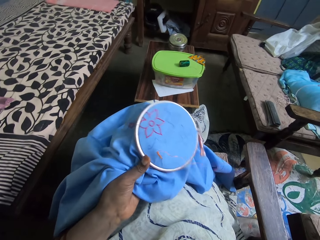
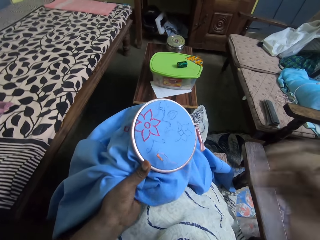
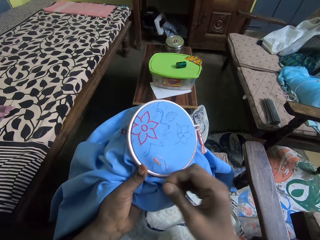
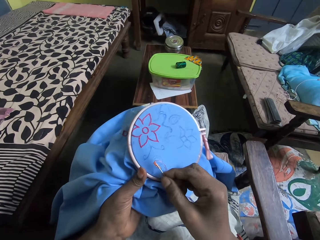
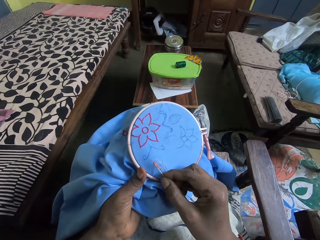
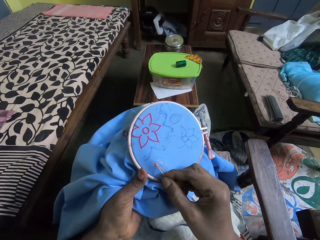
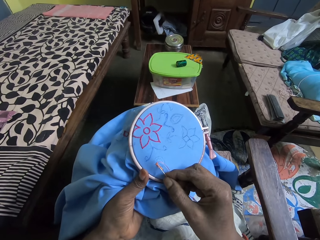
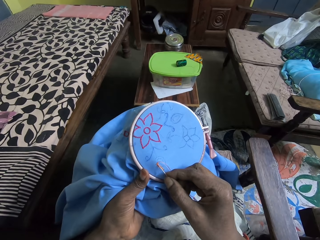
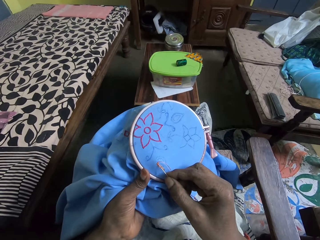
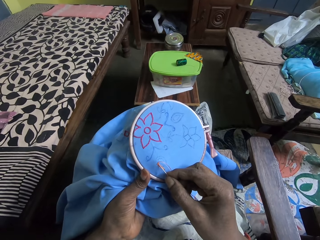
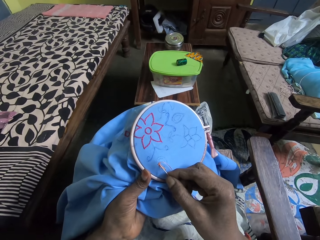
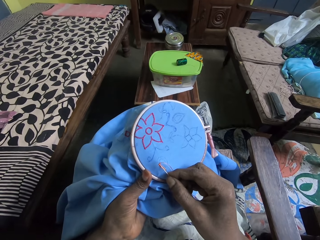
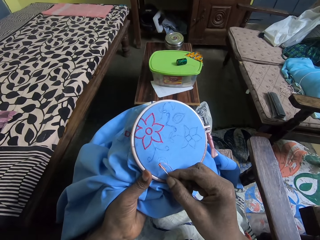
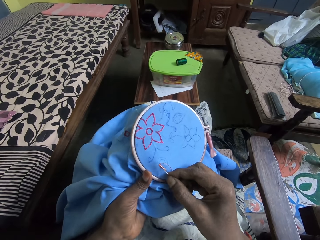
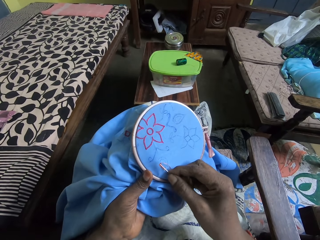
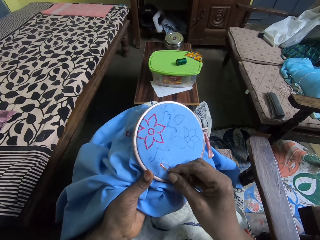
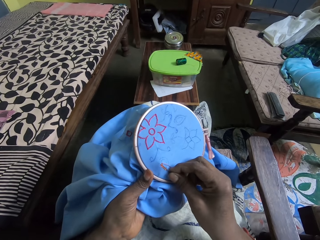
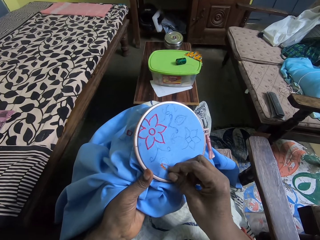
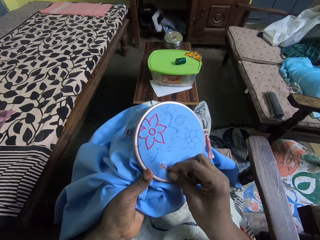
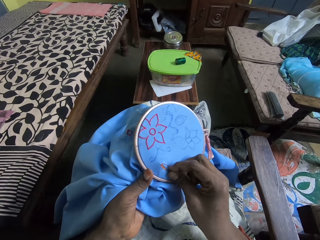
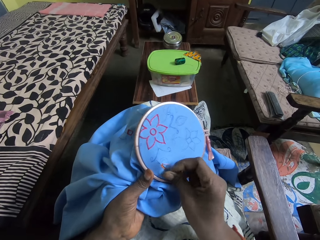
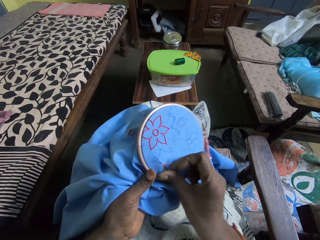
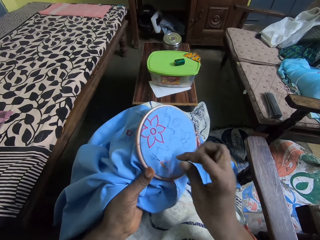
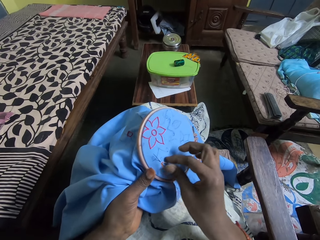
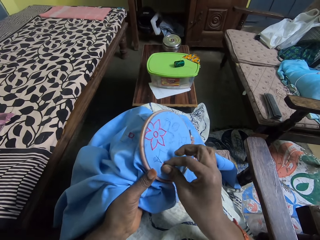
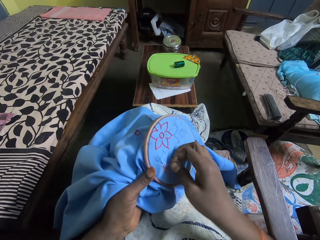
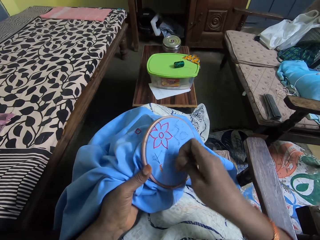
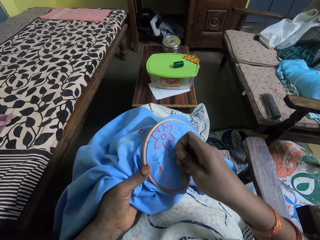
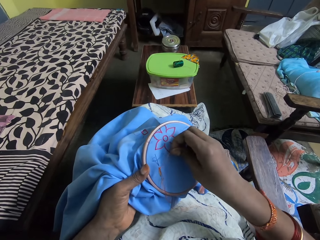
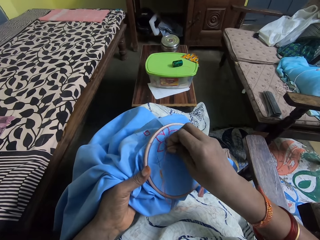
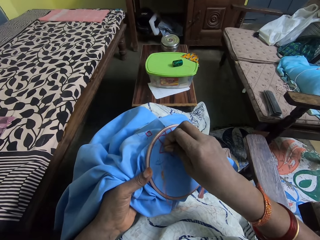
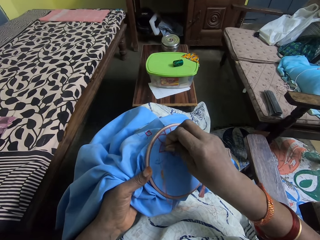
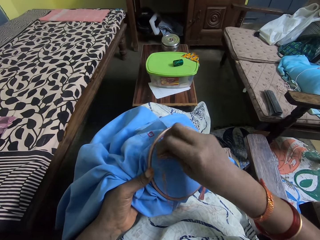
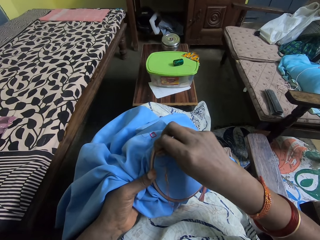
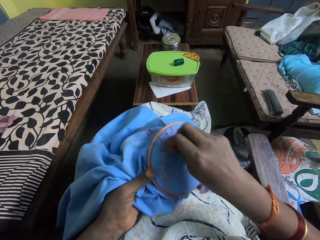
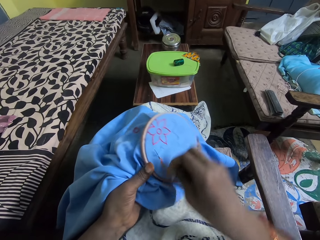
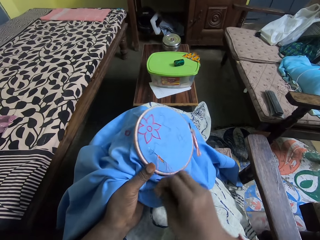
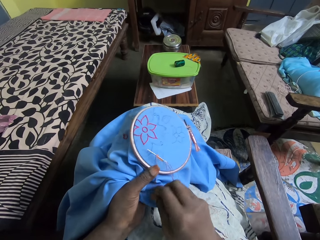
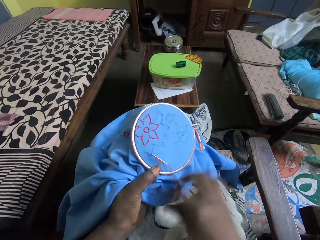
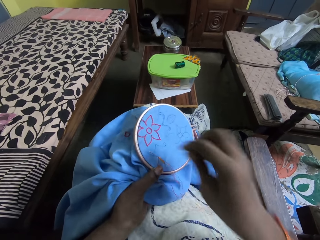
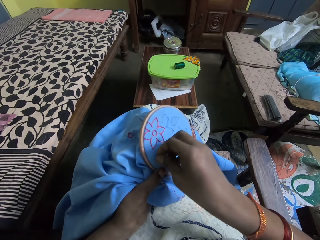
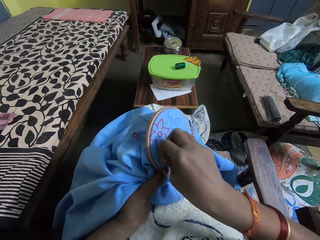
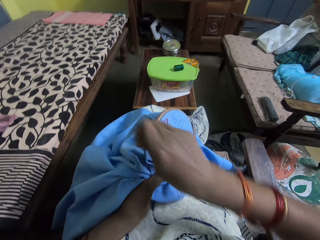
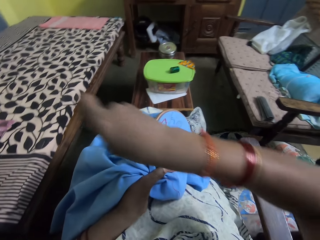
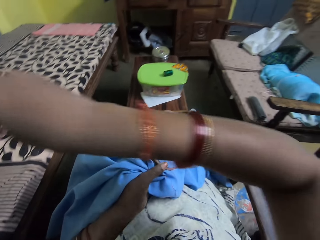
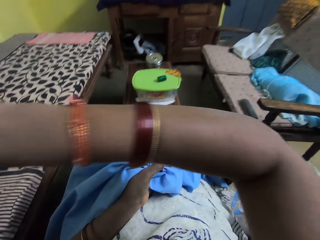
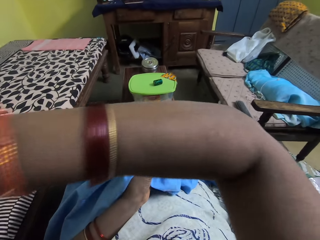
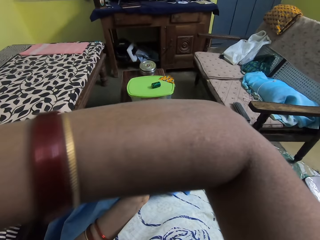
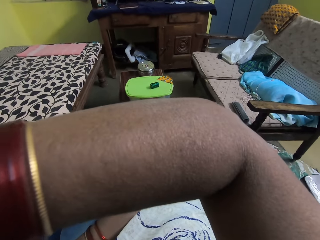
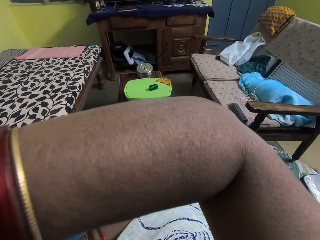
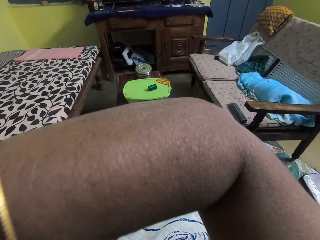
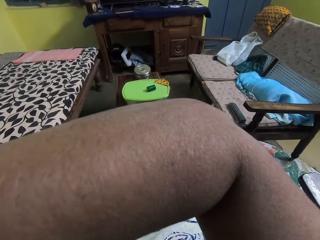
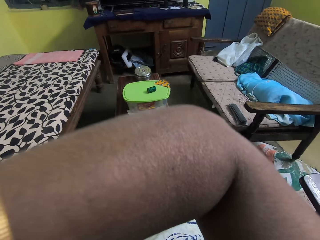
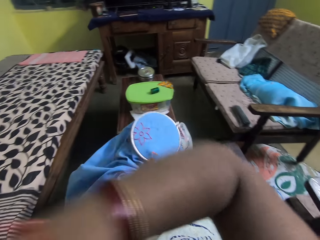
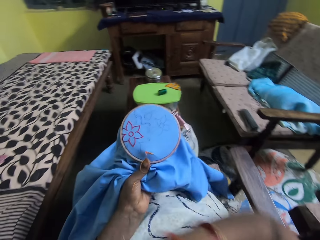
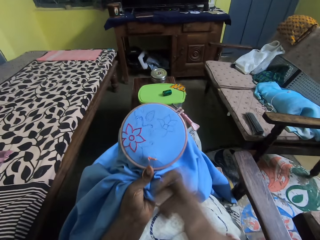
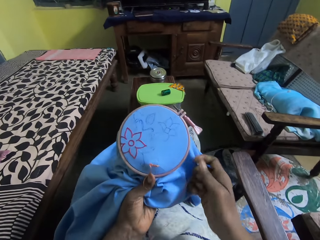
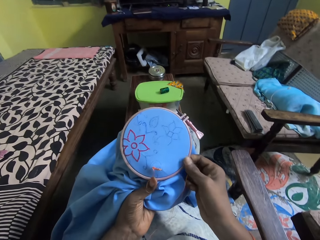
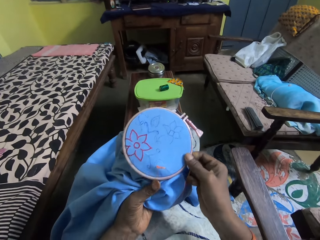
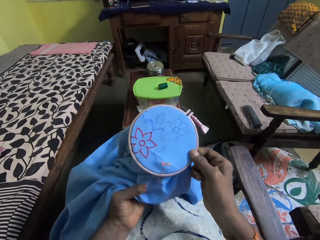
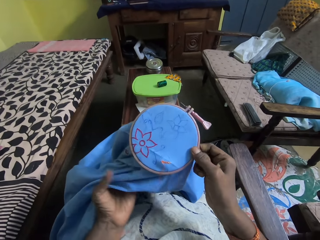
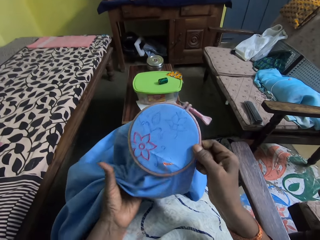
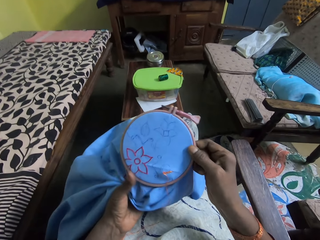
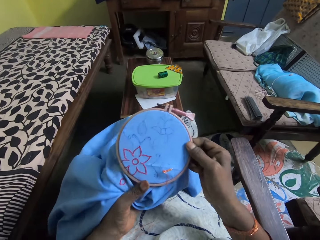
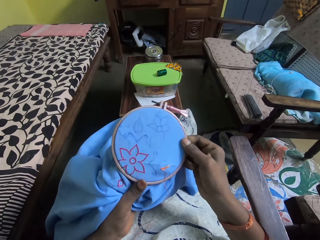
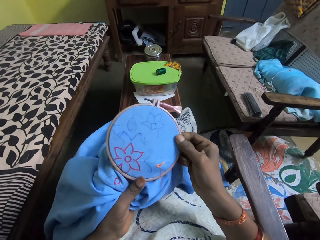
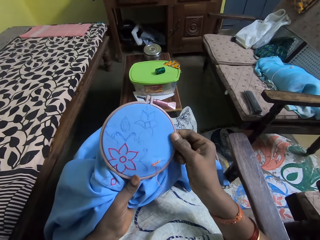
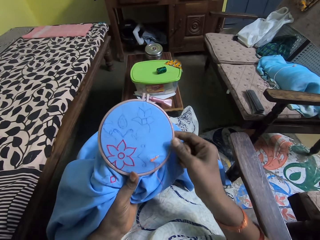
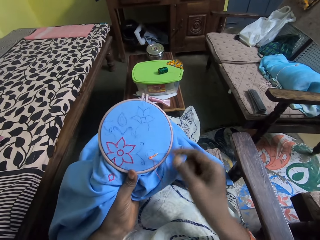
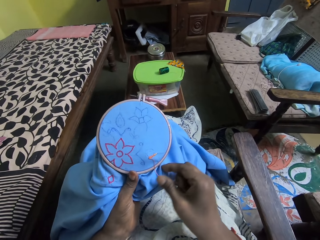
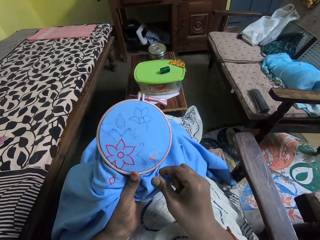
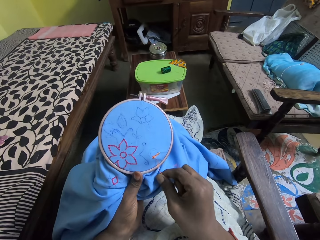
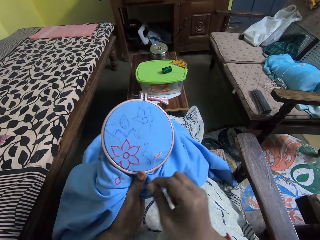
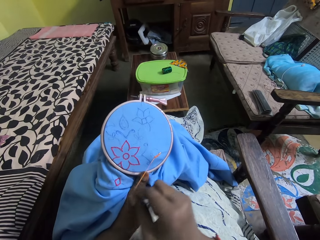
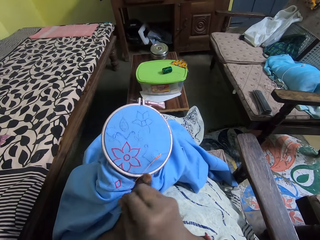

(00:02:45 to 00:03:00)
The camera wearer sews a flower on the piece of material in her left hand with the needle and thread in her right hand. She puts the thread across the needle. She pulls the needle with thread with her right hand. She holds the embroidery hoop on the piece of material with her right hand.

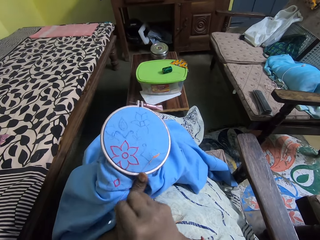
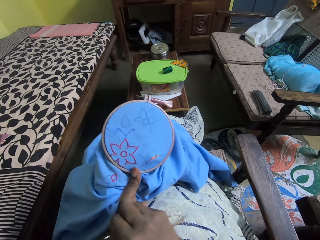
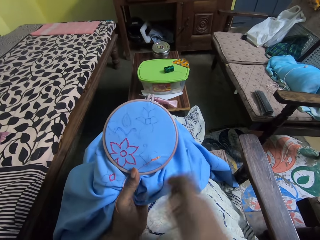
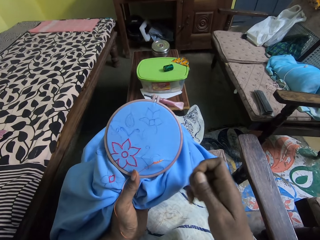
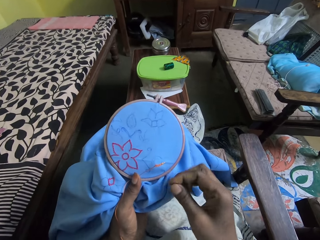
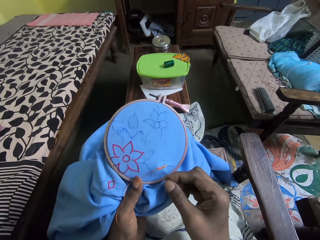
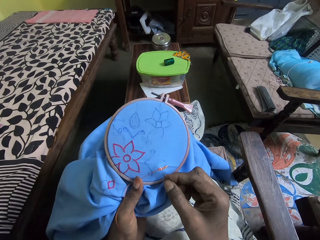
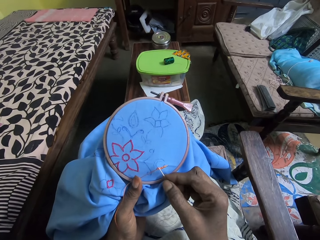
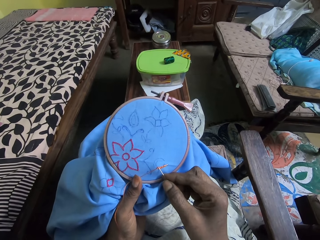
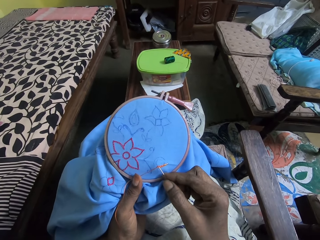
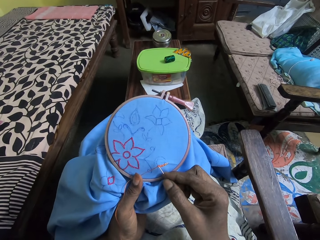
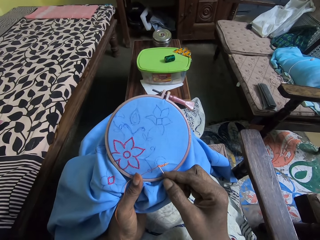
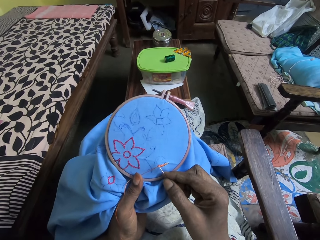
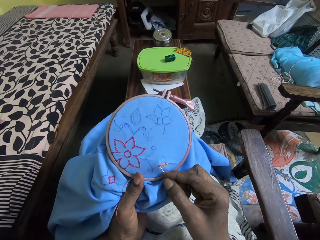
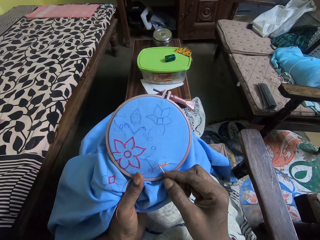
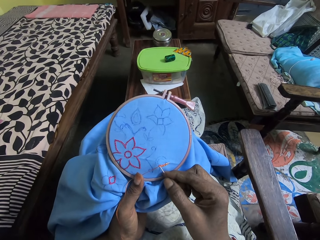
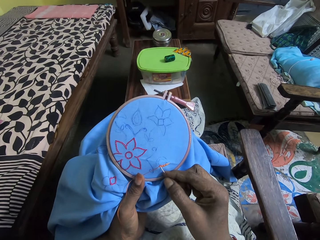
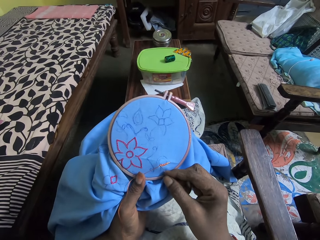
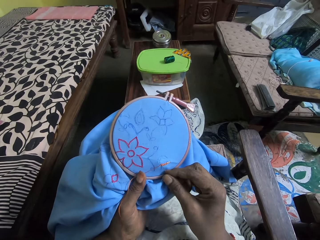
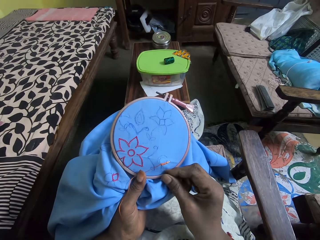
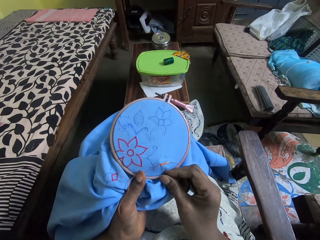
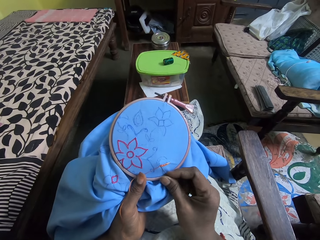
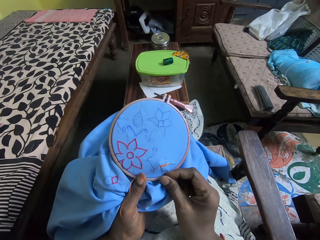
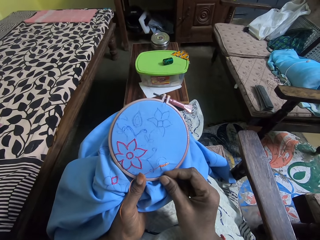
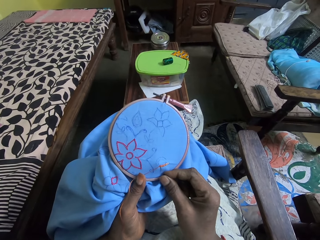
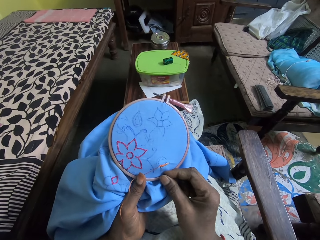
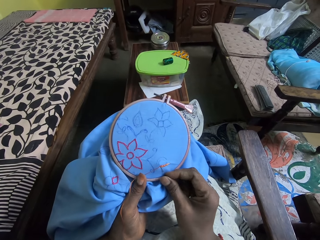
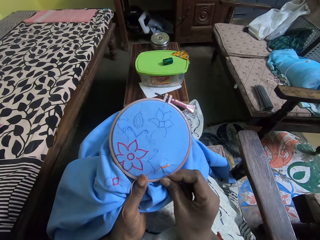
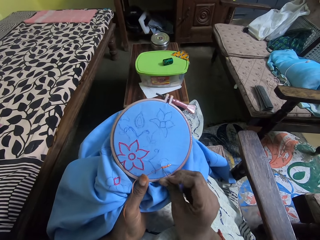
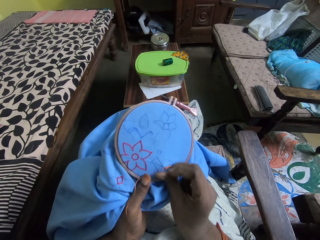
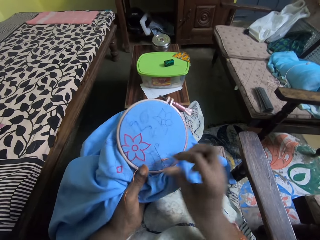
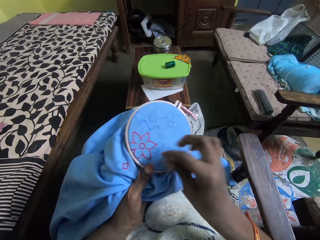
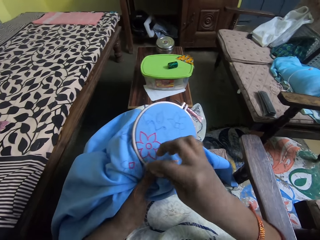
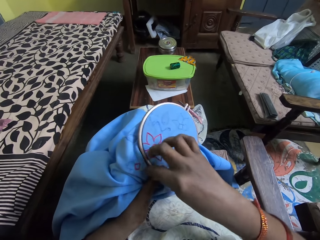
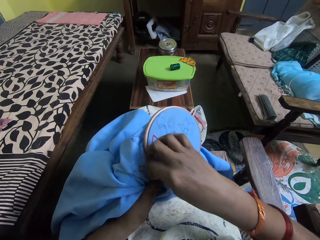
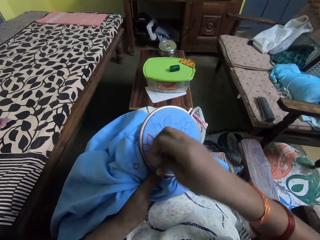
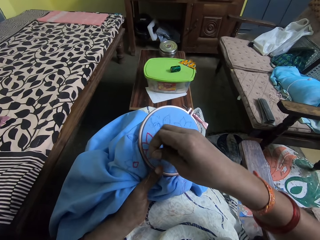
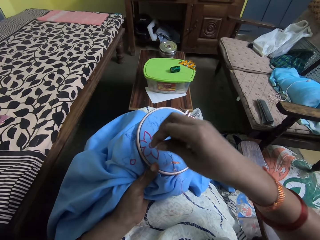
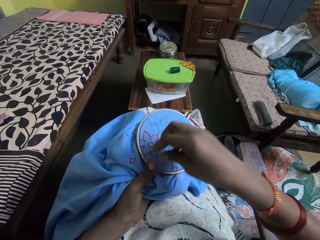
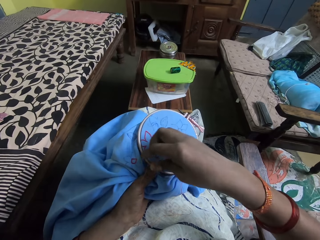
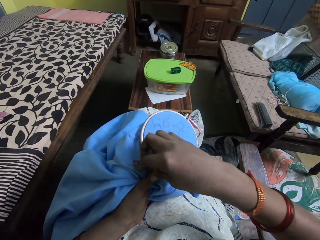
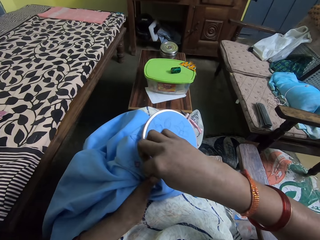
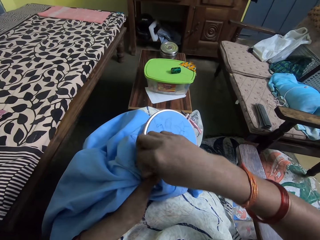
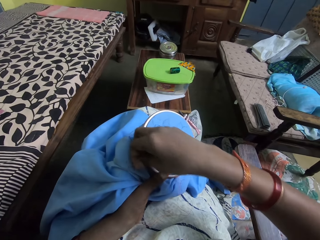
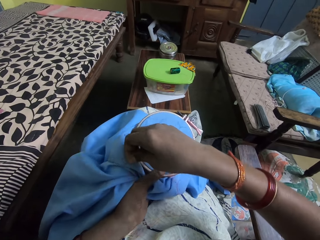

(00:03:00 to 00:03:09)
The camera wearer sews a flower on the piece of material in her left hand with the needle and thread in her right hand.
